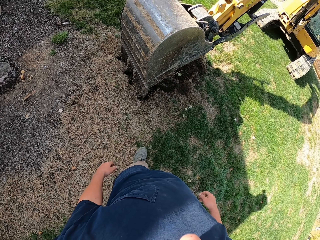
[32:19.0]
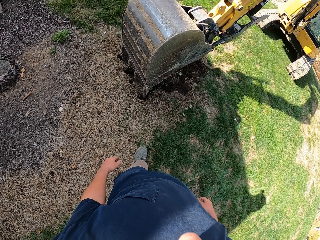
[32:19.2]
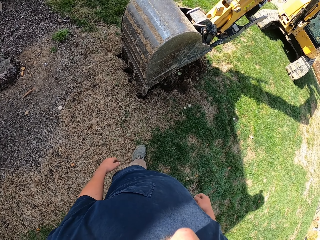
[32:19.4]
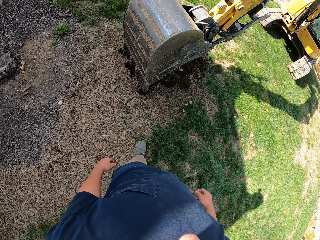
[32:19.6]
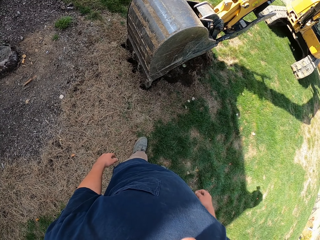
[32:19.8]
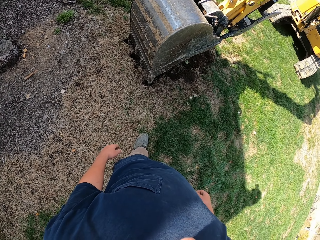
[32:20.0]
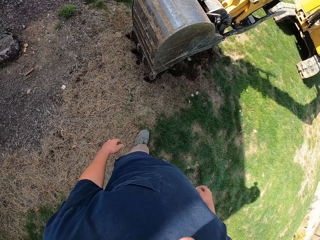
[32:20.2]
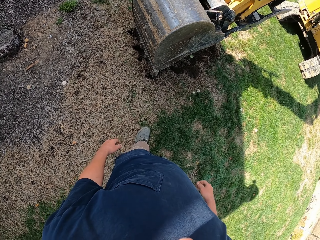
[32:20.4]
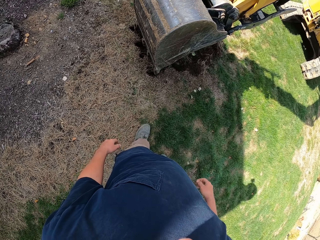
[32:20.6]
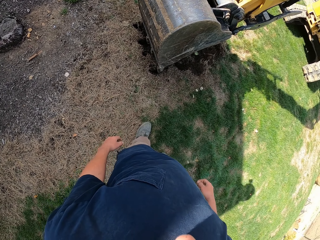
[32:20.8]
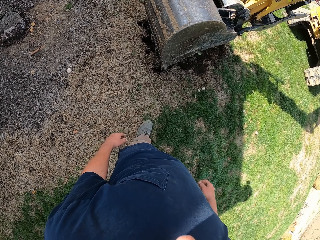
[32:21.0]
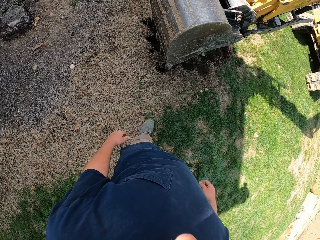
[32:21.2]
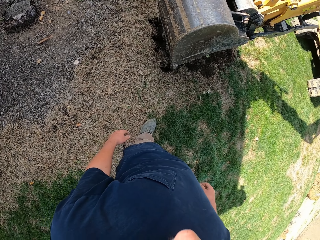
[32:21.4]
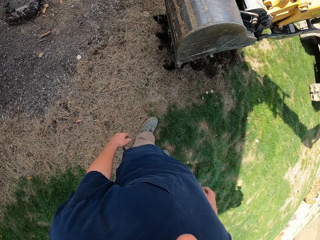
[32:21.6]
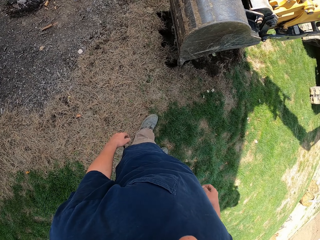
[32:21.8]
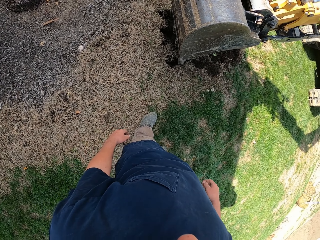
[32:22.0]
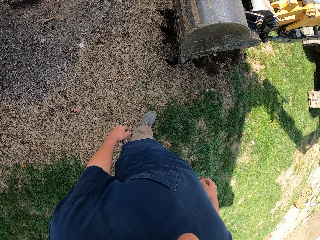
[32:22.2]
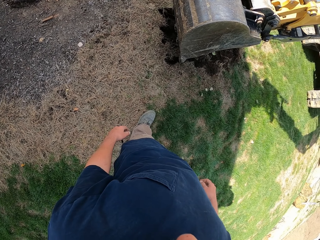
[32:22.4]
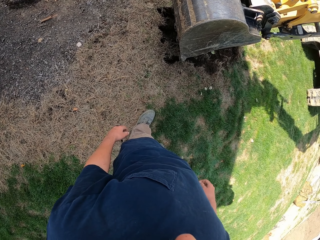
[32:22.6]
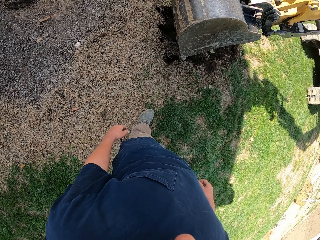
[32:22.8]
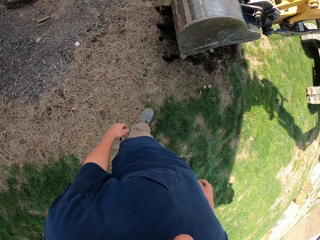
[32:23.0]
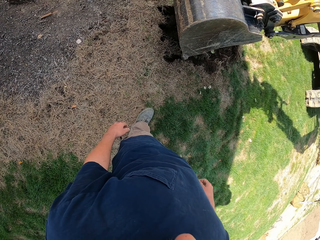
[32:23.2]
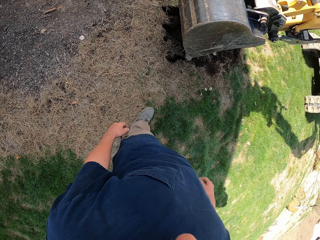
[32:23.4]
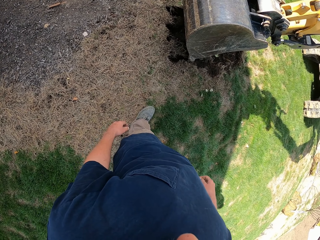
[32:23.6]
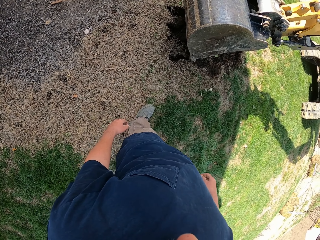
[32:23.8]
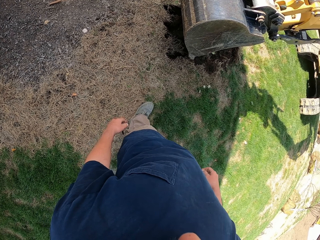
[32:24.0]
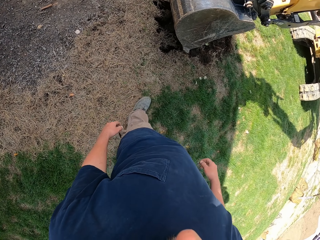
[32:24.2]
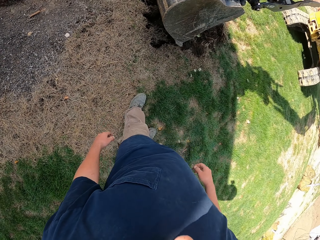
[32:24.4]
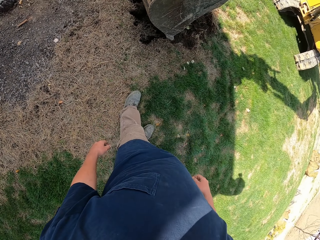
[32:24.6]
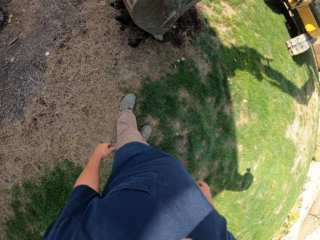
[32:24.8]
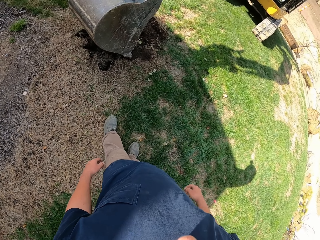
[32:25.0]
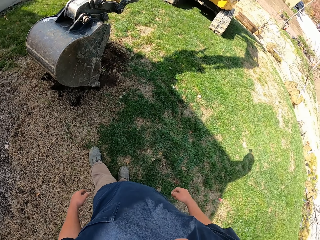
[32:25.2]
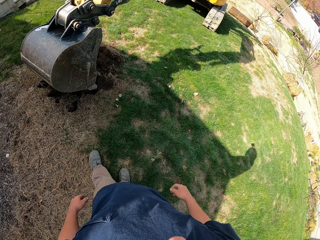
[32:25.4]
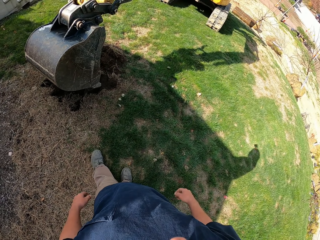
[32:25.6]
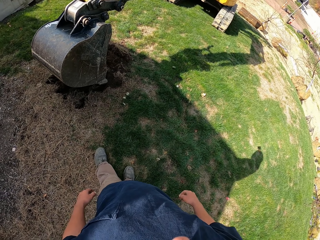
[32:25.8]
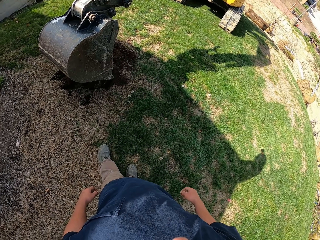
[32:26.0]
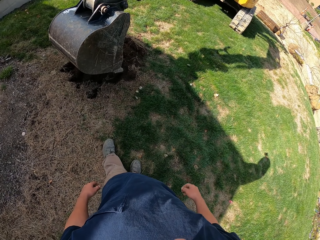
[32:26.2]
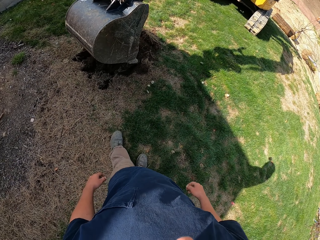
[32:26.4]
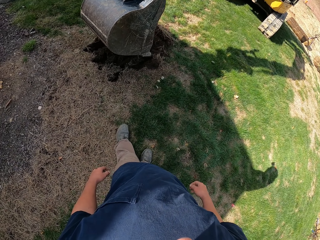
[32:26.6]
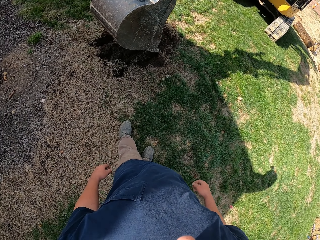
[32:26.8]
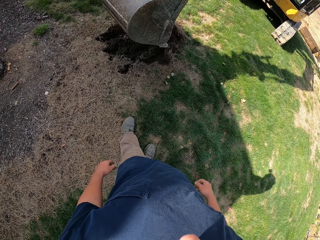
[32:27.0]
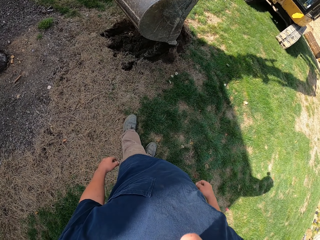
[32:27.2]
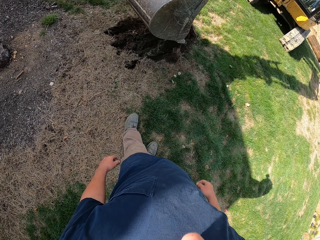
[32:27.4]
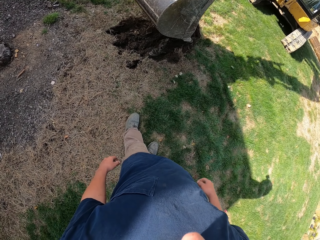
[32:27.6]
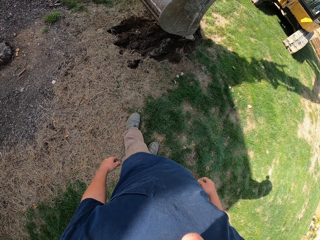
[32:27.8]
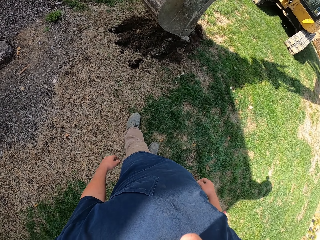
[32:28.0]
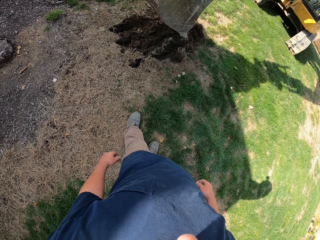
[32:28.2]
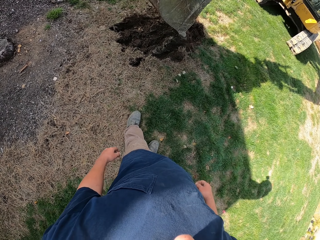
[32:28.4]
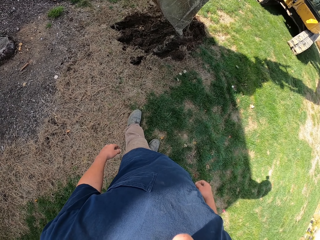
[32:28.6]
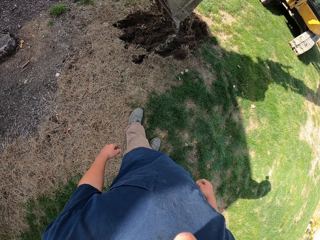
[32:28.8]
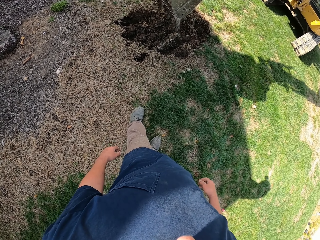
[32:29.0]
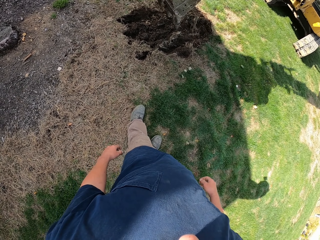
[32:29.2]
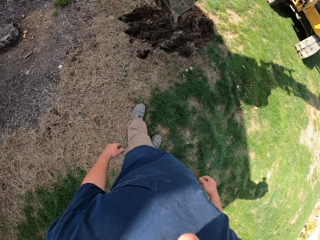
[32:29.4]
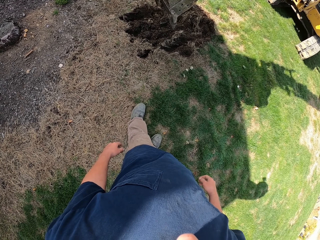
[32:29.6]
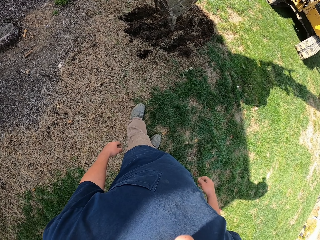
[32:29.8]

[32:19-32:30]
The camera wearer stares at the tractor.

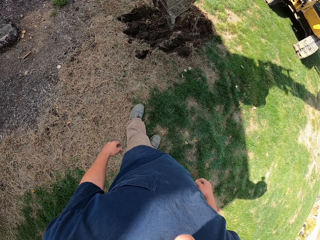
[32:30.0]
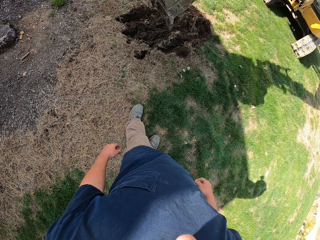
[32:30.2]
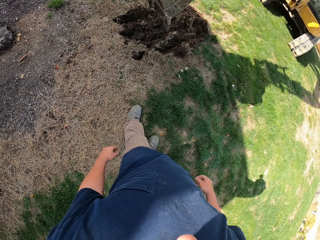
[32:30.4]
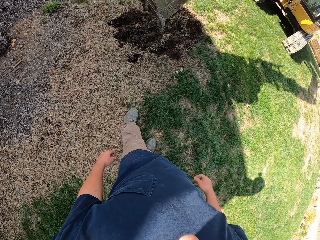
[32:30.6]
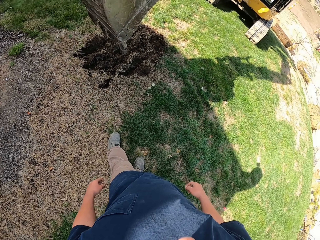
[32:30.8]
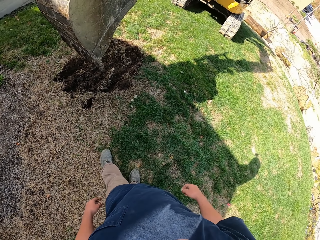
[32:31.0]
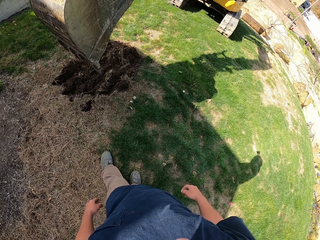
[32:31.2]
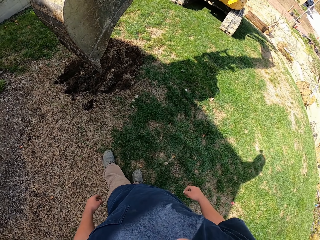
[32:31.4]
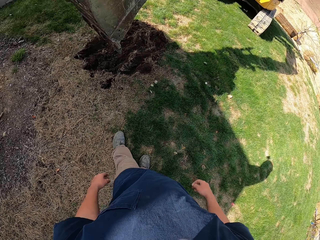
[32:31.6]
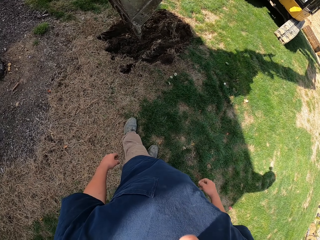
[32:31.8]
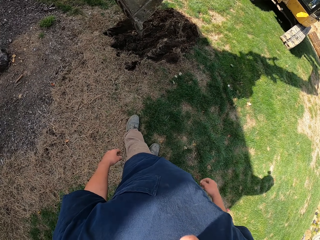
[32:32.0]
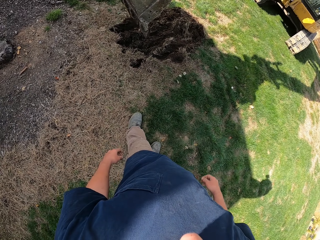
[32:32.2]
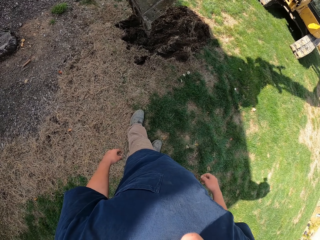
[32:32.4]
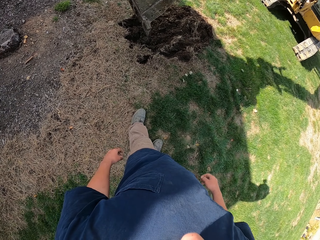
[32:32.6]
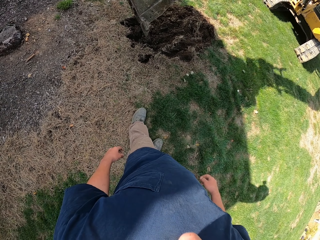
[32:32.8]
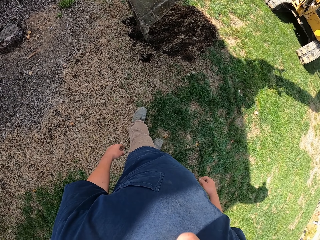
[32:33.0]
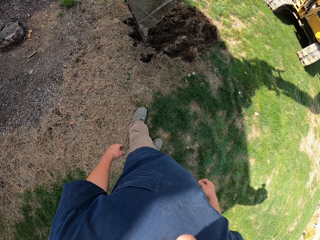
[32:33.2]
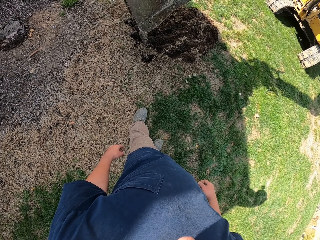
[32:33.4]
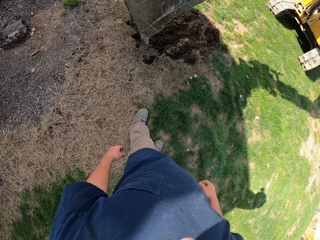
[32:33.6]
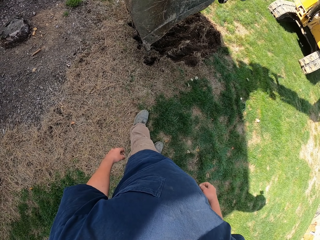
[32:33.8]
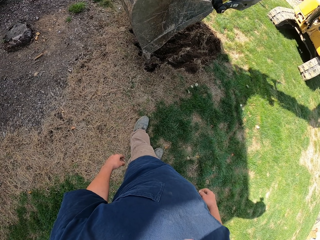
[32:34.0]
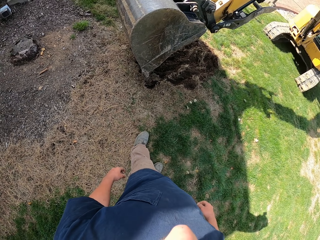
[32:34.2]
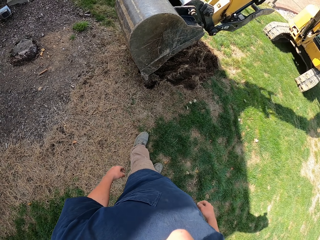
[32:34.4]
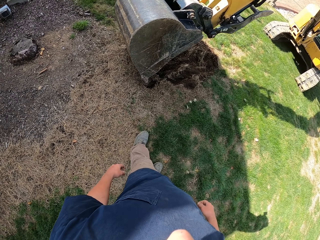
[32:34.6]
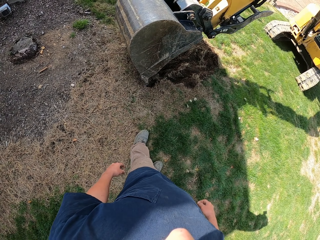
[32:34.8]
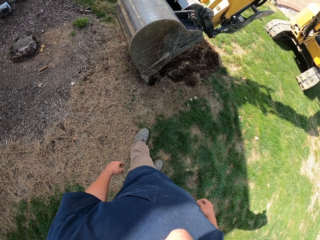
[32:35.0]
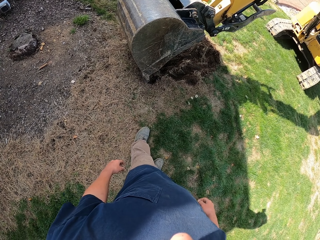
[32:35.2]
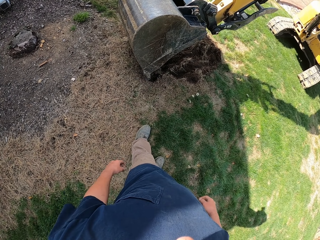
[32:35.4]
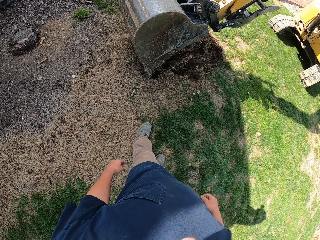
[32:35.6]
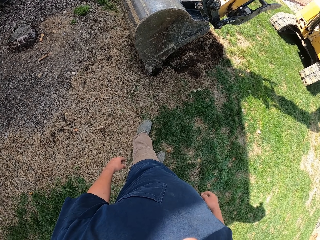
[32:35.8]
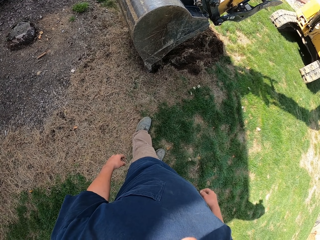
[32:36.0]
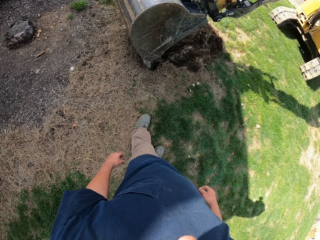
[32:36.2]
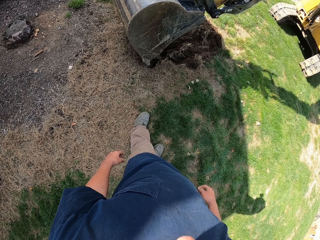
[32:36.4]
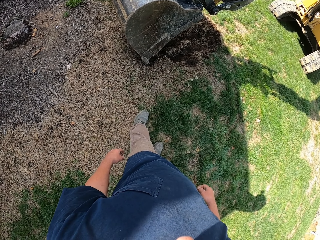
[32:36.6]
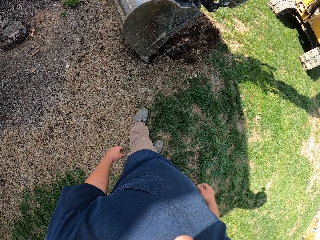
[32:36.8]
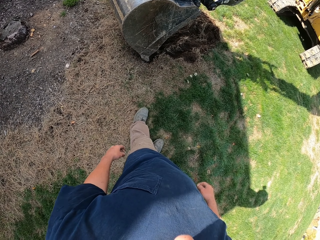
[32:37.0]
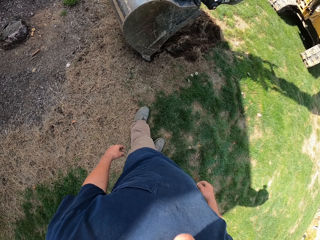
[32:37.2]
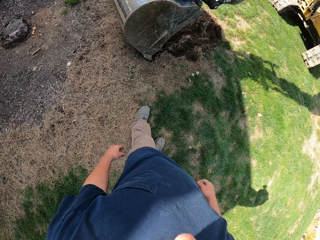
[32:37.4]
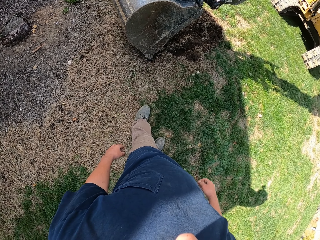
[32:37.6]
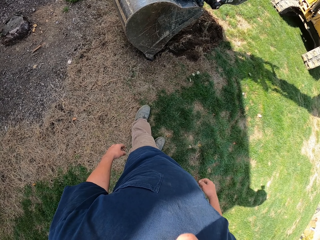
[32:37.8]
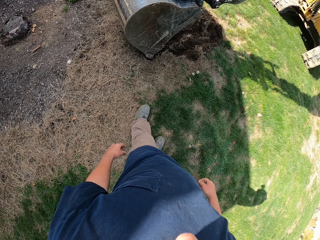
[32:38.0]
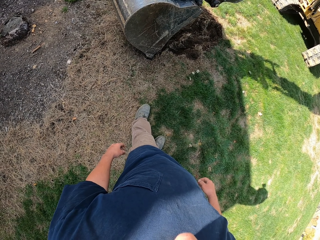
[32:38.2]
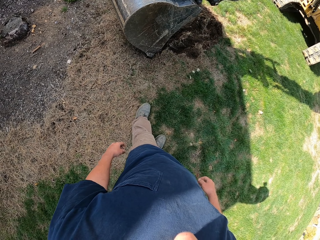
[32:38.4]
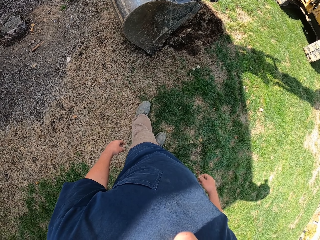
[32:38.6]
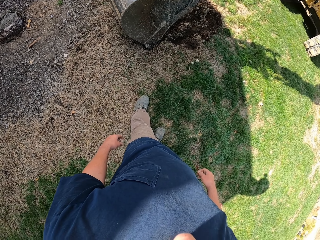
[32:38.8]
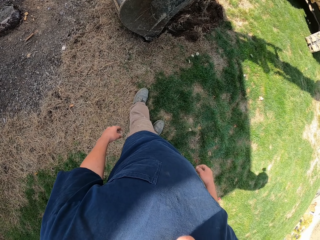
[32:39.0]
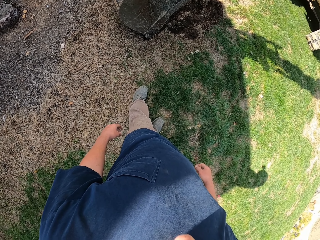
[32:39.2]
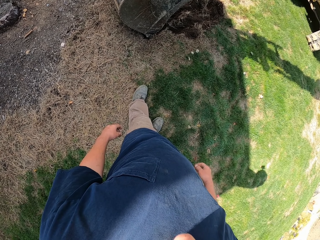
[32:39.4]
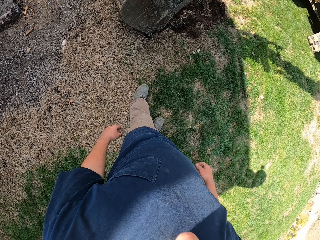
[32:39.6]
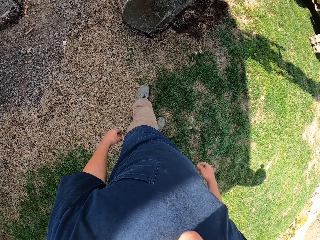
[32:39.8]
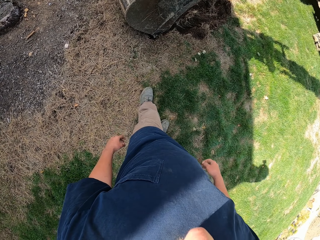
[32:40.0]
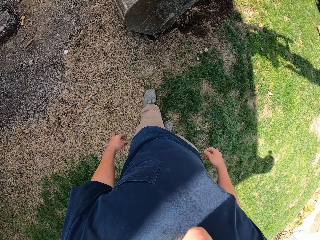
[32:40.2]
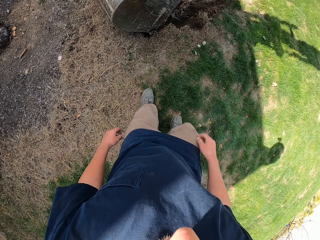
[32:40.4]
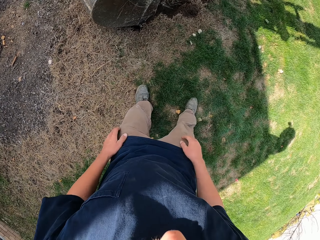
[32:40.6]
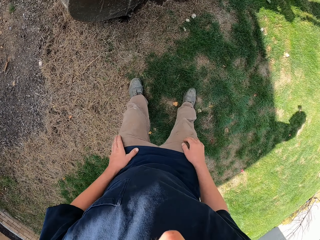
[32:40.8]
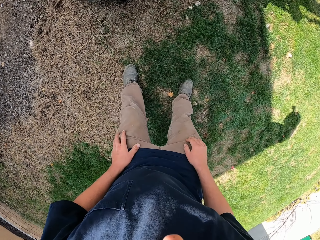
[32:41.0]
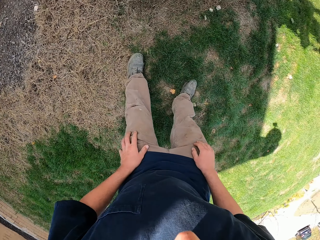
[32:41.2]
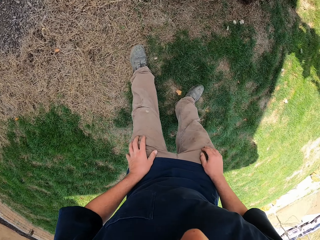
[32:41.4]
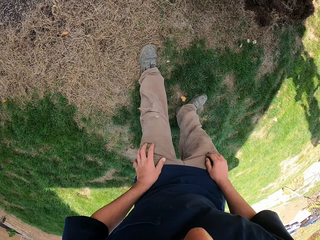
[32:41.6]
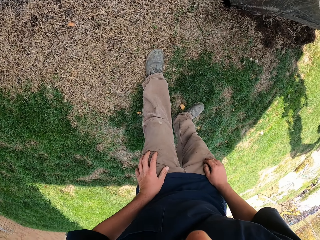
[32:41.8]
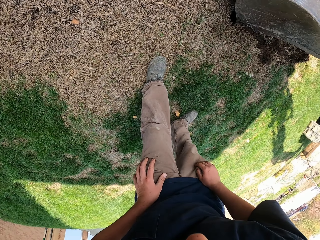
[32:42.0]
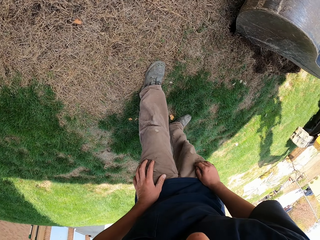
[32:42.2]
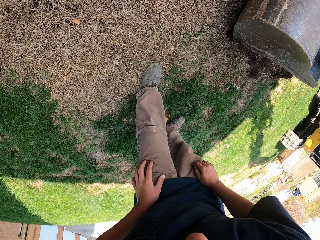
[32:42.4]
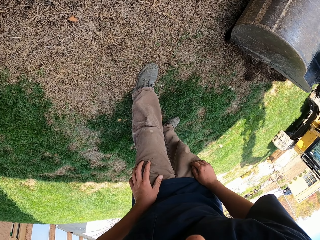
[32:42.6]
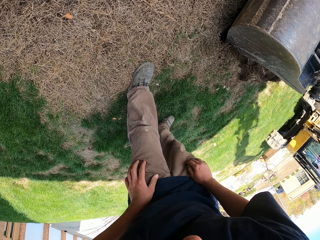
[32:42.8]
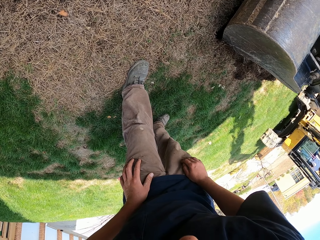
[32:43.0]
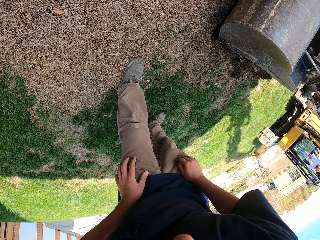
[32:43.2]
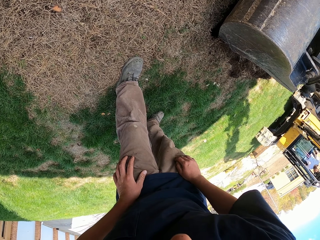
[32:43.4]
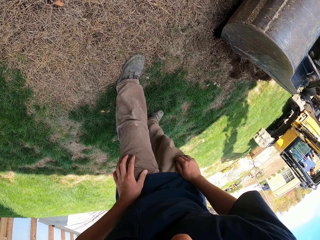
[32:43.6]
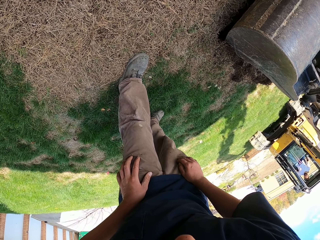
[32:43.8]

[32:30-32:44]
The camera wearer turns around the field. They bend towards the ground. They turn around.
